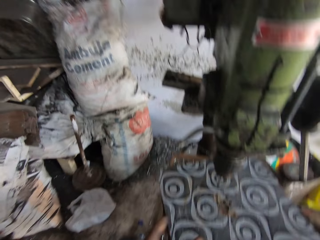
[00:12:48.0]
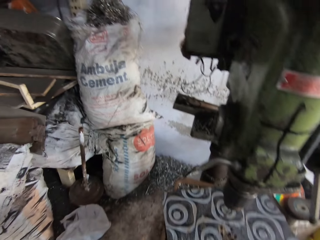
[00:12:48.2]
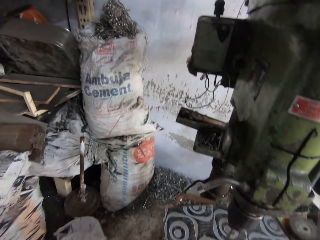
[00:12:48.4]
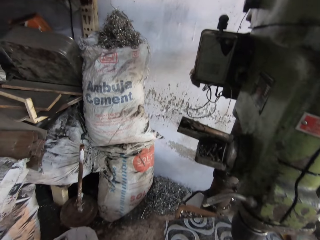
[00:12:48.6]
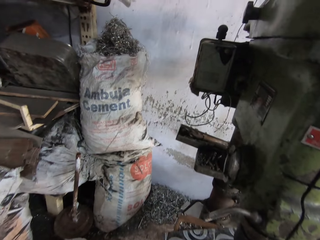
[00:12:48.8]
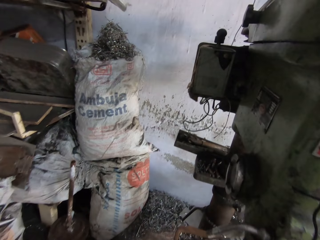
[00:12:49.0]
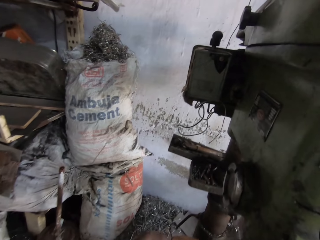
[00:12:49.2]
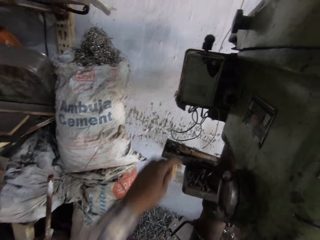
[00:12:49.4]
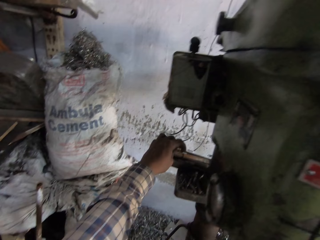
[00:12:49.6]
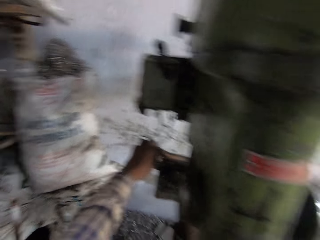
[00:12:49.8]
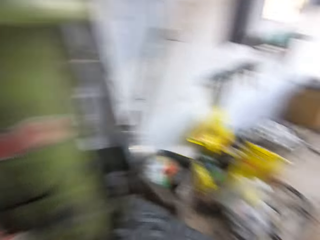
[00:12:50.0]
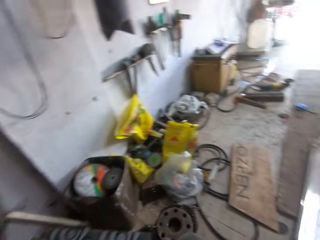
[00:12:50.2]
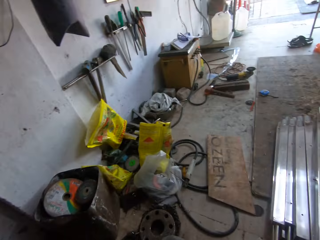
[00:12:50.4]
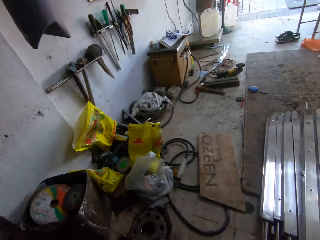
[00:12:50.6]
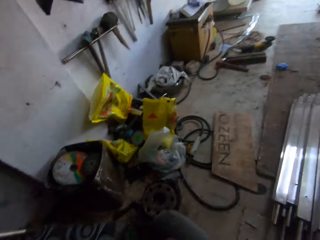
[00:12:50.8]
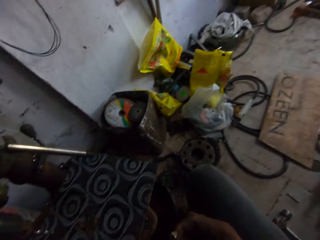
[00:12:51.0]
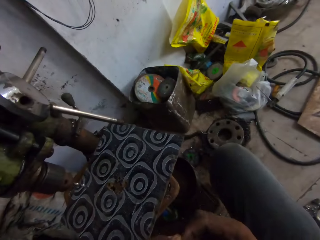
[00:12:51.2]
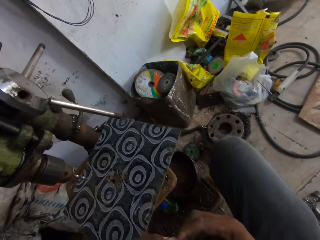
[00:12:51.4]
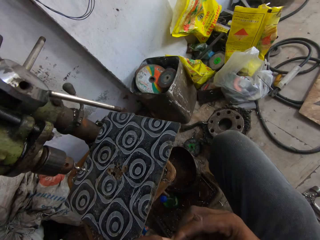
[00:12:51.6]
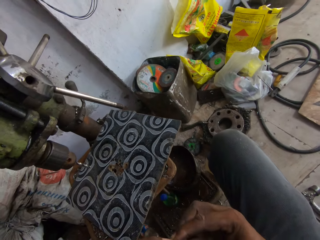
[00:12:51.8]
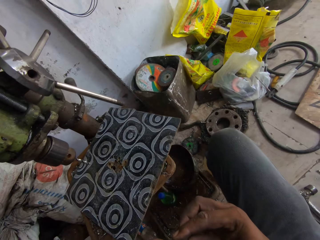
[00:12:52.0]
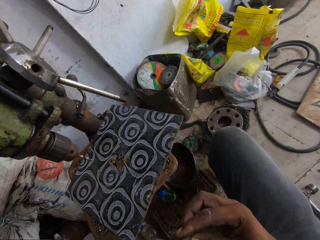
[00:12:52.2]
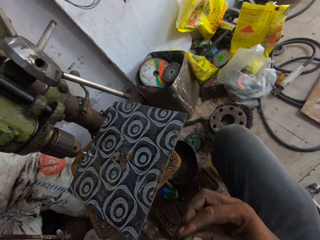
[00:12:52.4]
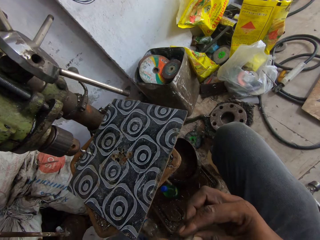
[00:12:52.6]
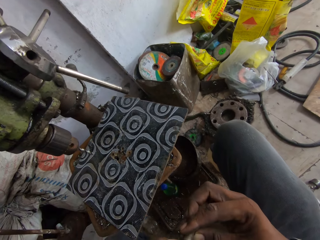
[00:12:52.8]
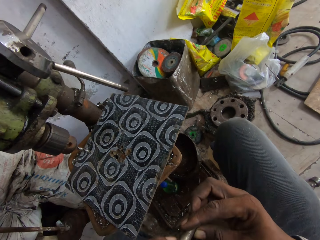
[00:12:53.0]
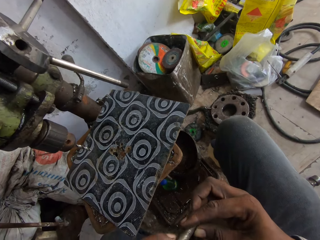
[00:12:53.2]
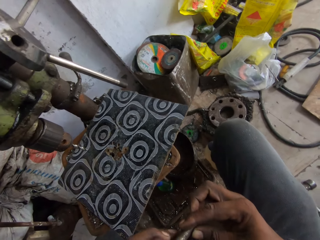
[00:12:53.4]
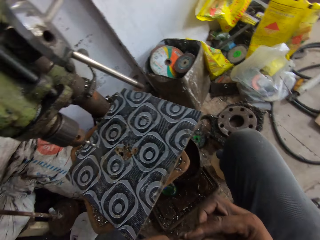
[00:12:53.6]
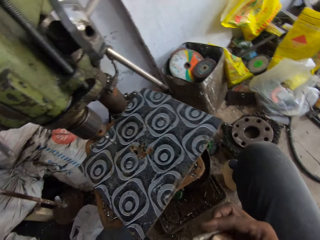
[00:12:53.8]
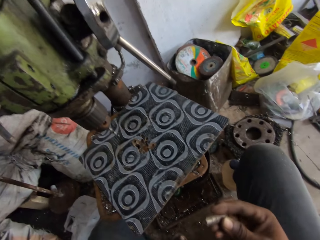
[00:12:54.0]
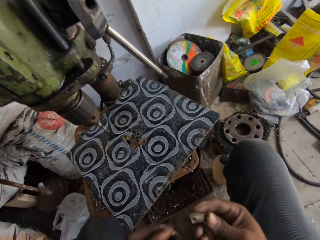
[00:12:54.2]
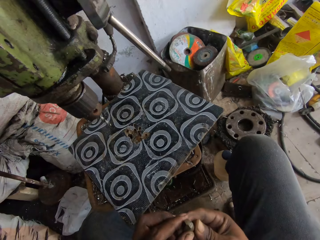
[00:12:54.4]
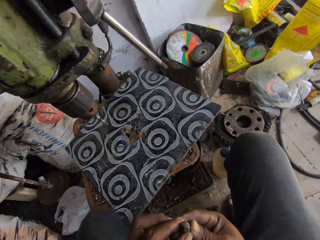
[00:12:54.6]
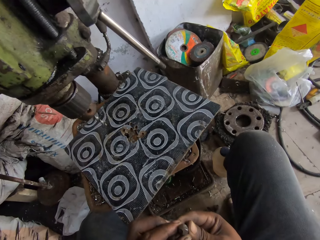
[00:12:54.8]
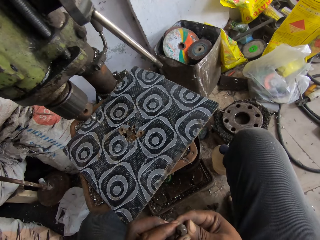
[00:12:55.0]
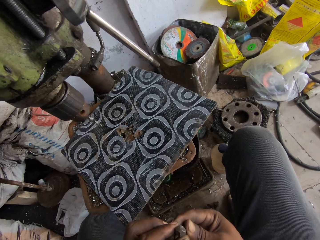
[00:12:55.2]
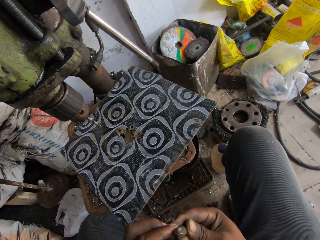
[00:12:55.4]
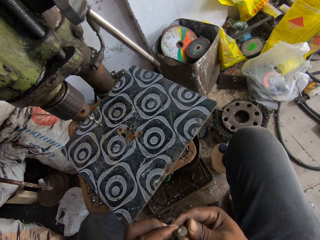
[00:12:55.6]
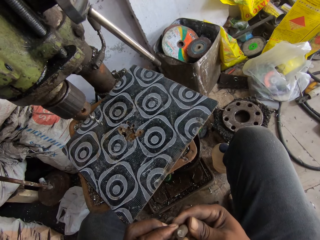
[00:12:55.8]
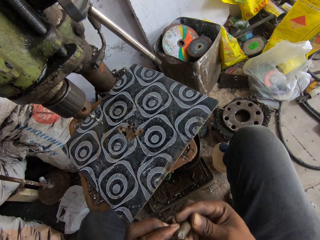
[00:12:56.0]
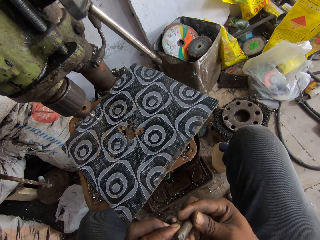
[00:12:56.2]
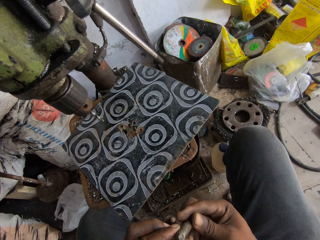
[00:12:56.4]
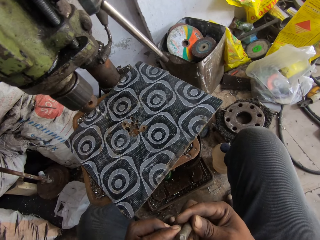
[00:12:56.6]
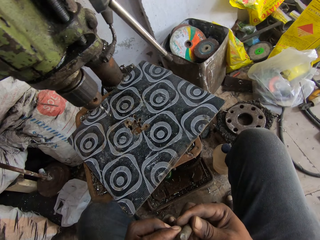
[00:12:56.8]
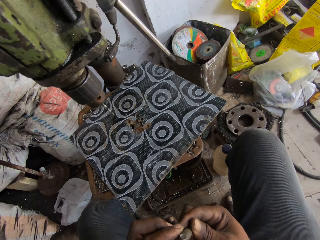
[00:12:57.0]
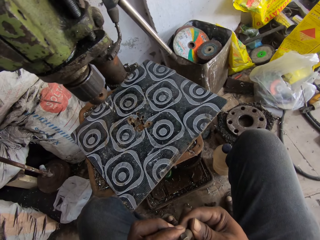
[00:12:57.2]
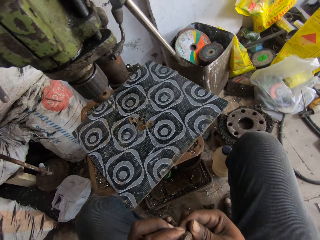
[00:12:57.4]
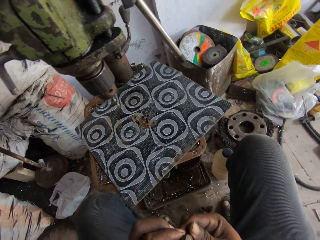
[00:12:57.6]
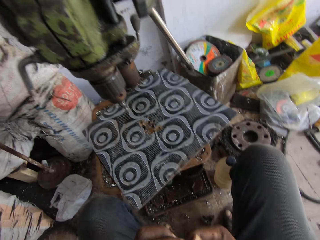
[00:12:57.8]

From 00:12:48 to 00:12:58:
The camera wearer picks up the rod on the bench drilling machine with his left hand. He places the small circular shaped steel rod on something. He looks right. He holds the rod in his hands. He looks at the small circular shaped steel rods in the hands.

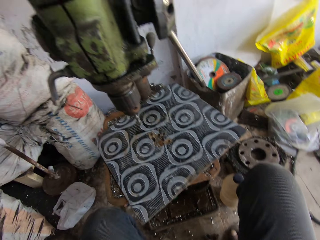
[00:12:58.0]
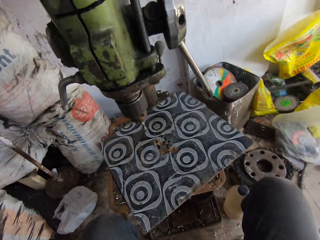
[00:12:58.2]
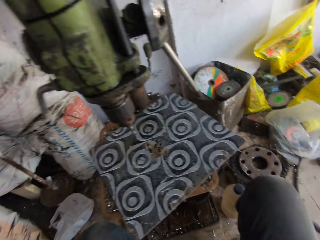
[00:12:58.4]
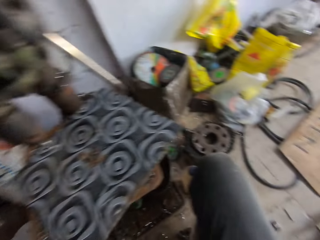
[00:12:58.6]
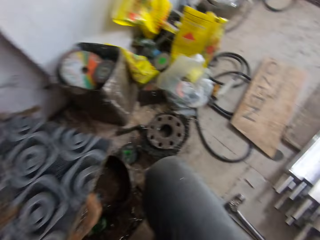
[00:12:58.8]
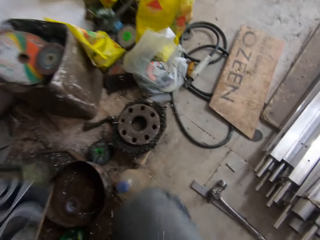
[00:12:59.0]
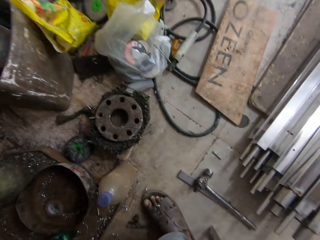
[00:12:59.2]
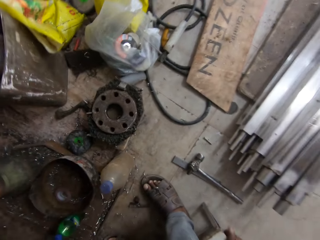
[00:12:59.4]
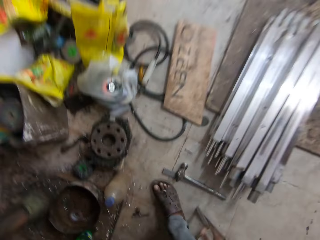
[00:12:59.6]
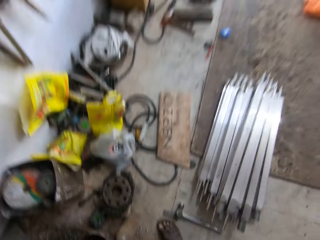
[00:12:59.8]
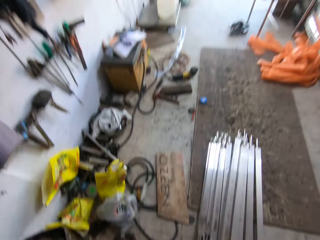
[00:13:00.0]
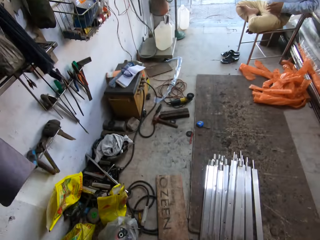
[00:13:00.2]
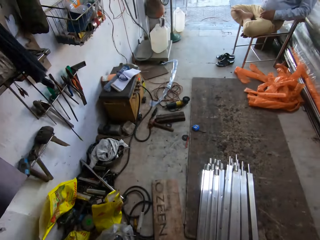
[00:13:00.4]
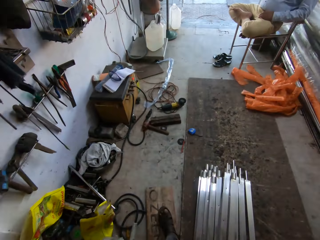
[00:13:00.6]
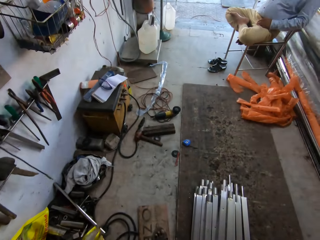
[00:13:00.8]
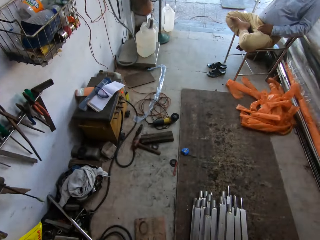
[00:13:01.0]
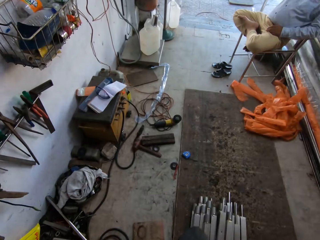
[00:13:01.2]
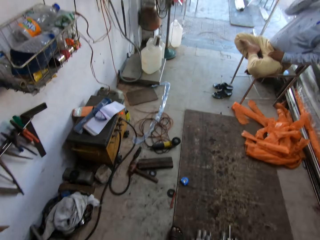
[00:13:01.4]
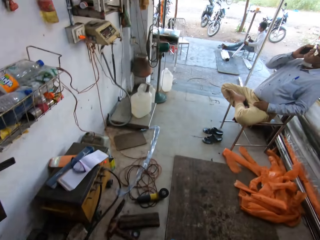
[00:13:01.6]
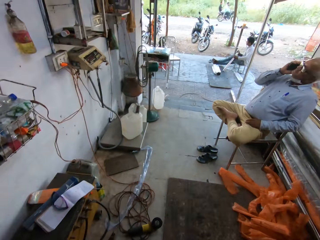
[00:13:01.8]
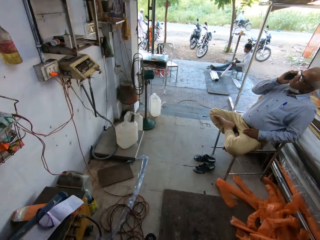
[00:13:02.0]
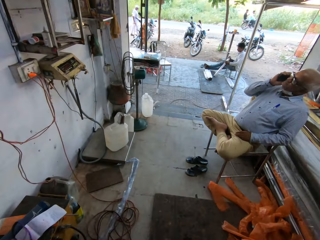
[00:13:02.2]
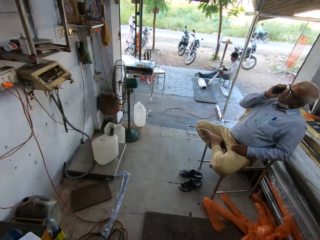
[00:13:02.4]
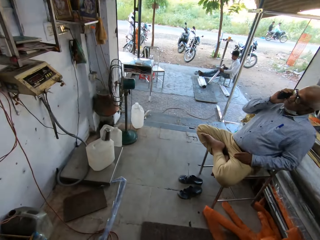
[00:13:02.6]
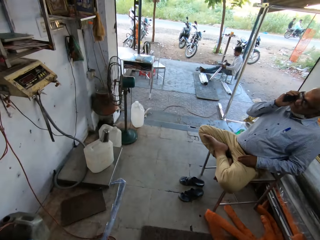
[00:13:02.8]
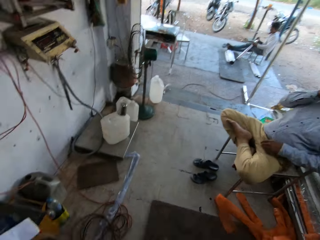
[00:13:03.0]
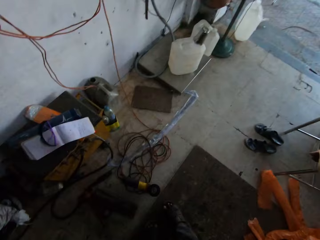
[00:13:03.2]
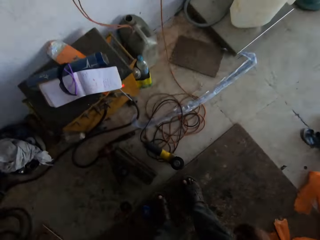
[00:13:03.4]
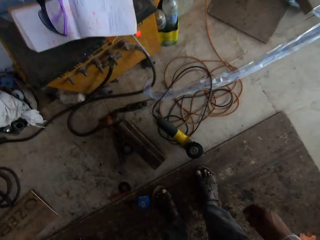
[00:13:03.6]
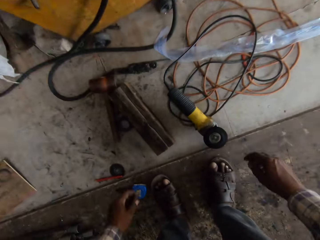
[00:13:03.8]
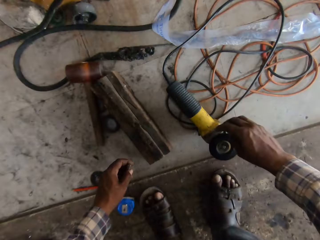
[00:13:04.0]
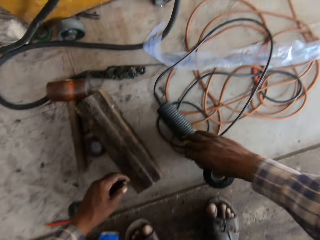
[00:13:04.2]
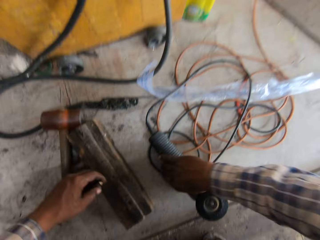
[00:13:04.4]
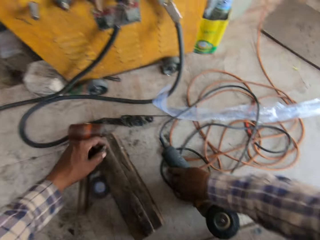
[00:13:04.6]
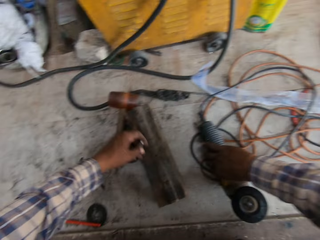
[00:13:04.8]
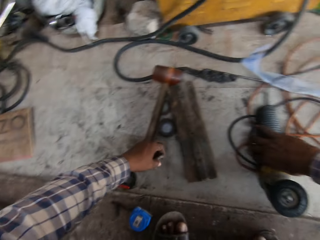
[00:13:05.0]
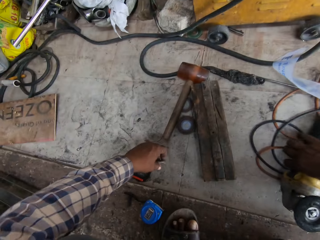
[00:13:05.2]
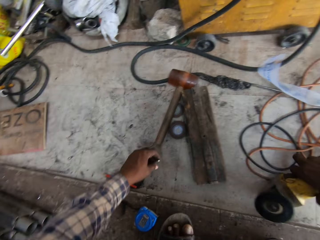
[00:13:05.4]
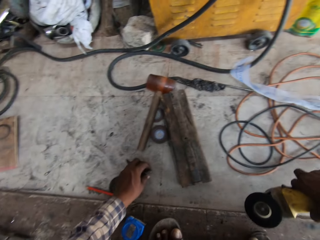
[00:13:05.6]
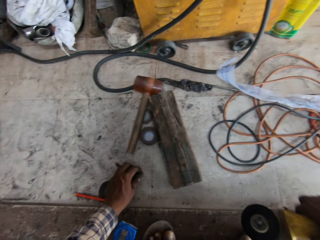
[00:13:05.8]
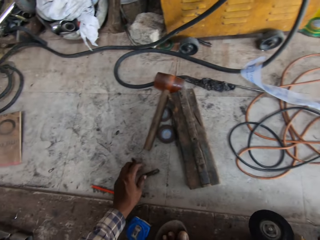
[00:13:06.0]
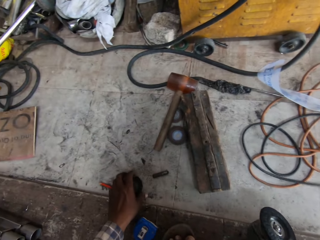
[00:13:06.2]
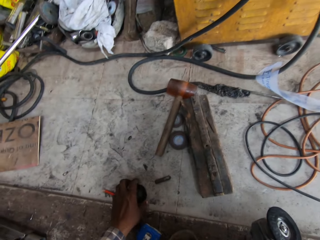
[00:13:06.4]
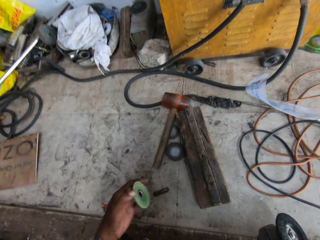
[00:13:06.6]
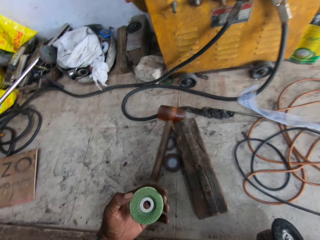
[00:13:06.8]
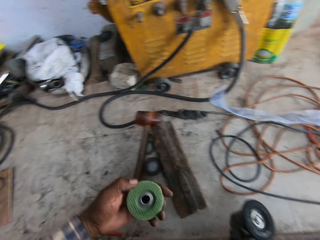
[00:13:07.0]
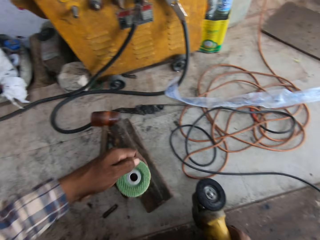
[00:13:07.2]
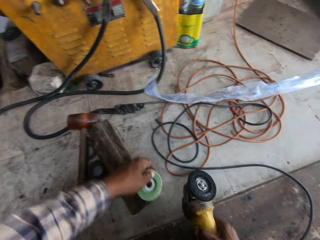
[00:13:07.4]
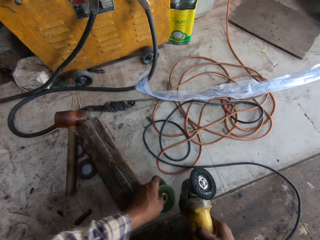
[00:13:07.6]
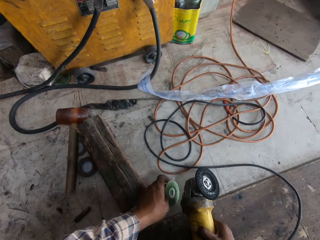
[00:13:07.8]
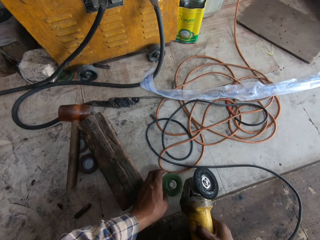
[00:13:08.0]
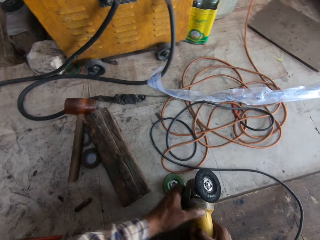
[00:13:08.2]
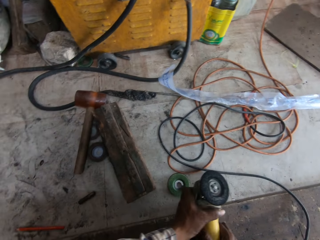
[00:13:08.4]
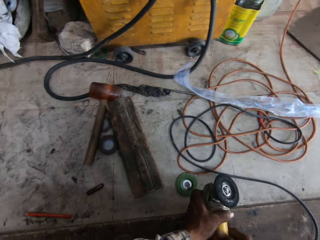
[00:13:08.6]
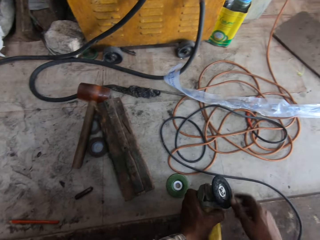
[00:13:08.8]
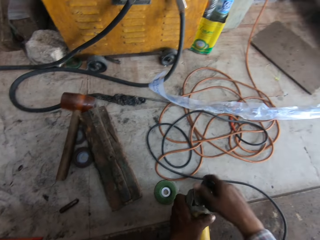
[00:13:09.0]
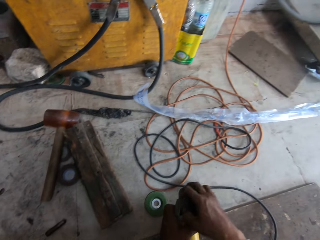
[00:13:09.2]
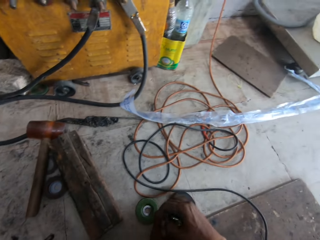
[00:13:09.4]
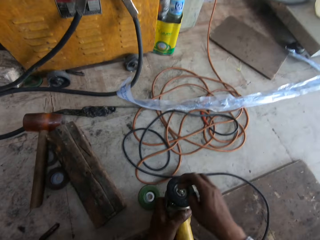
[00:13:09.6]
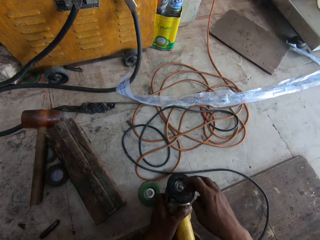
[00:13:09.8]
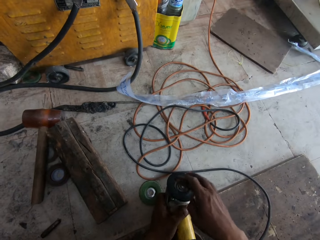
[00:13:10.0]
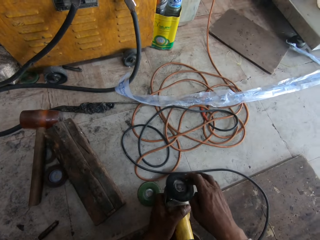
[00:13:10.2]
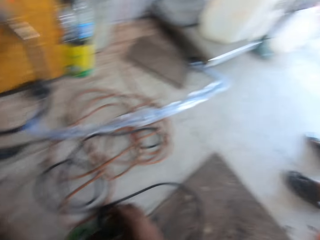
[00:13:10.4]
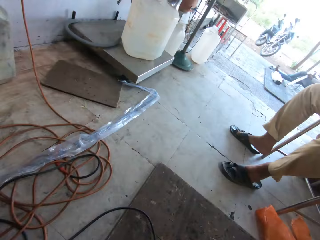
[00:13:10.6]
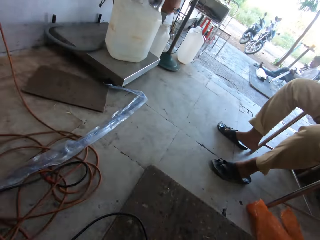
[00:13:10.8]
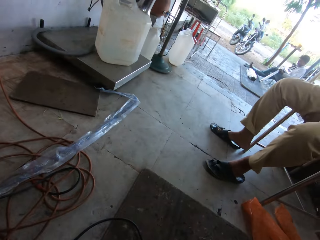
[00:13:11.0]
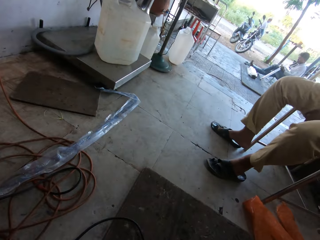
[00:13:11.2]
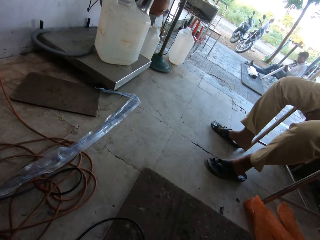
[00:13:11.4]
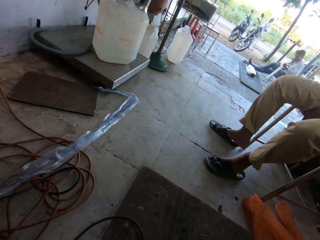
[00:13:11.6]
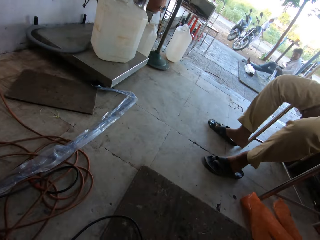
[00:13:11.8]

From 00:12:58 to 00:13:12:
The camera wearer looks down. He walks forward. He picks up a rotary cutter or grinder from the floor with his right hand. He touches a battery on the floor with his left hand. He places the small circular shaped steel rod on the floor. He picks up a rotary blade or disc from the floor with his left hand. He drops the rotary blade on the floor with his left hand. He holds the rotary blade in his right hand with his left hand. He rotates the rotary blade on the rotary cutter with his right hand. He removes the disc from the grinder. A man converses with the camera wearer. The camera wearer looks right.
